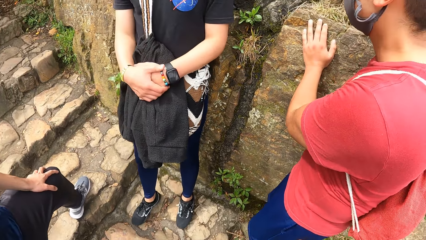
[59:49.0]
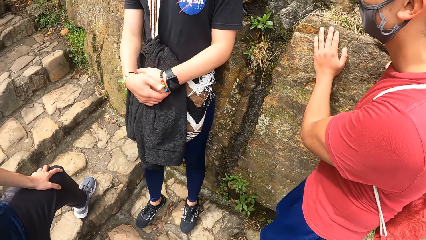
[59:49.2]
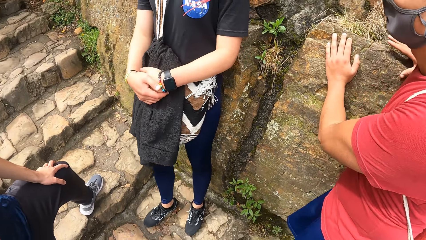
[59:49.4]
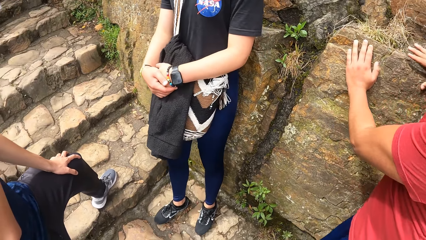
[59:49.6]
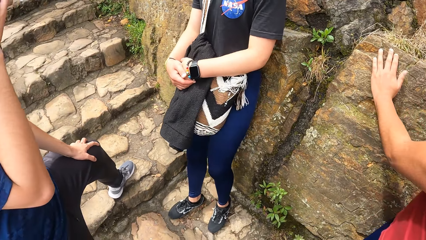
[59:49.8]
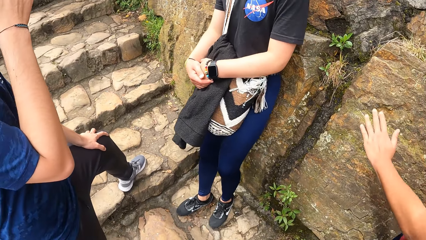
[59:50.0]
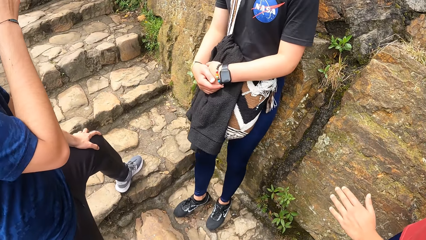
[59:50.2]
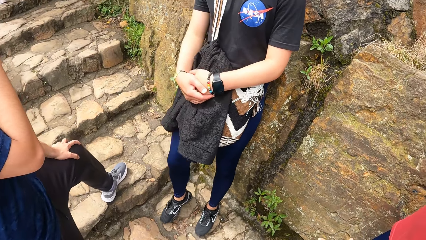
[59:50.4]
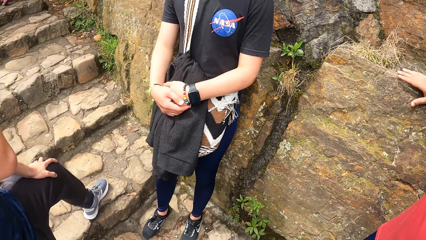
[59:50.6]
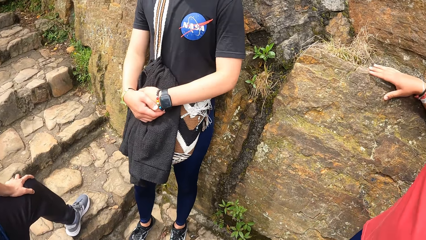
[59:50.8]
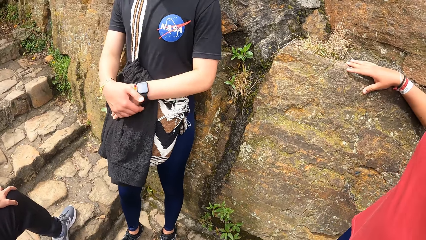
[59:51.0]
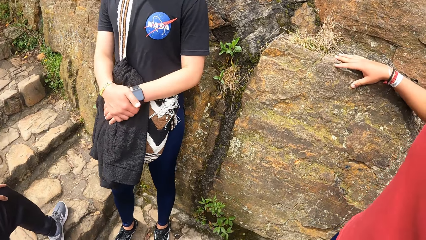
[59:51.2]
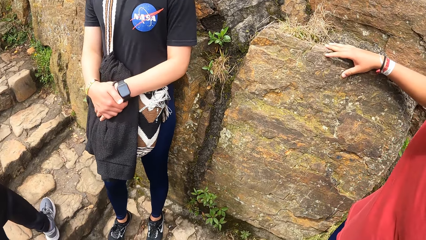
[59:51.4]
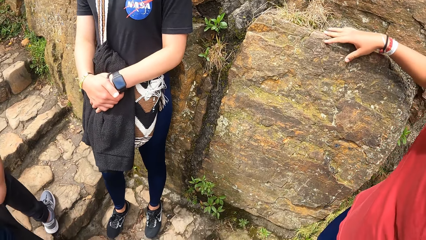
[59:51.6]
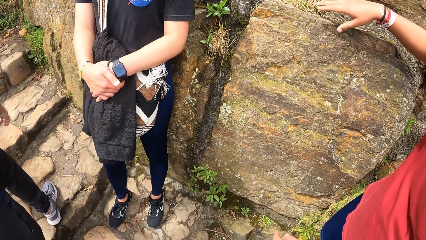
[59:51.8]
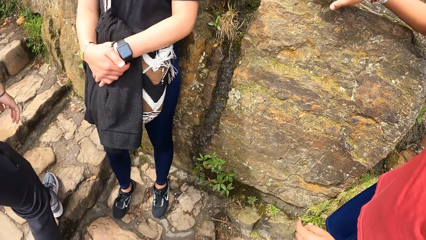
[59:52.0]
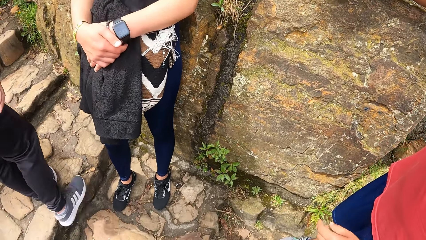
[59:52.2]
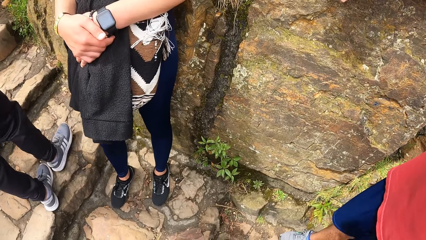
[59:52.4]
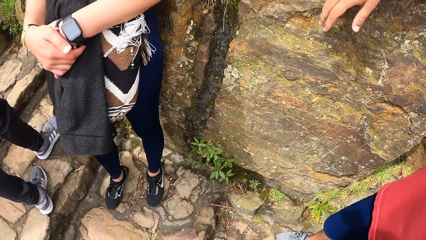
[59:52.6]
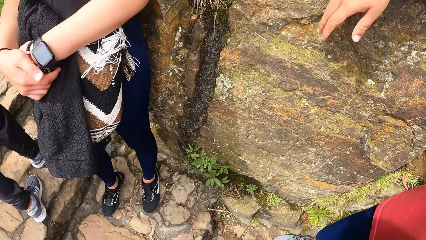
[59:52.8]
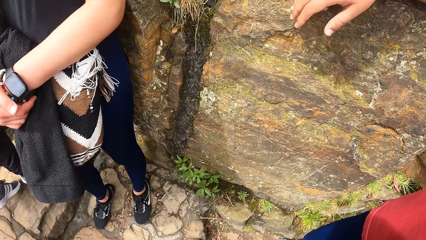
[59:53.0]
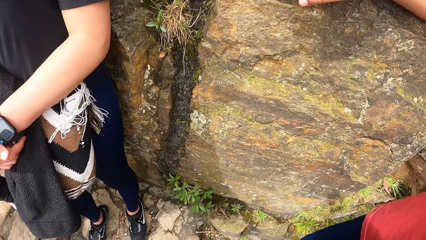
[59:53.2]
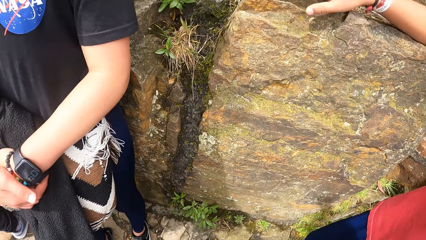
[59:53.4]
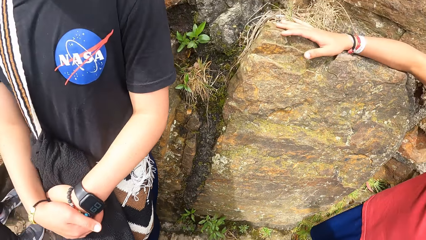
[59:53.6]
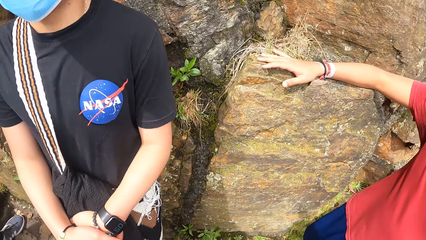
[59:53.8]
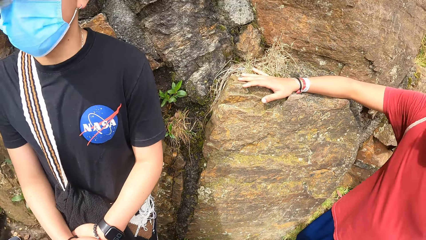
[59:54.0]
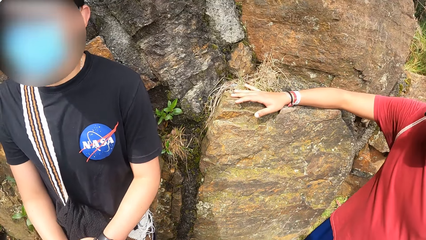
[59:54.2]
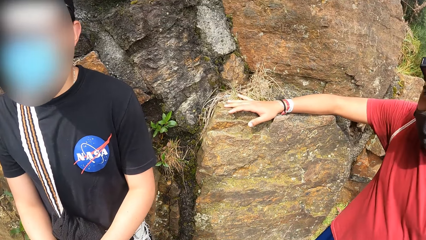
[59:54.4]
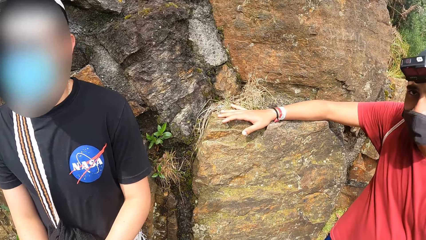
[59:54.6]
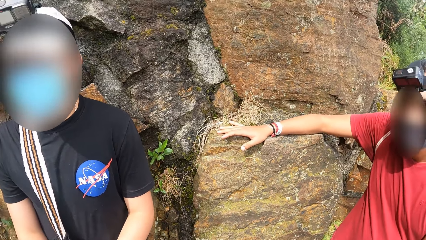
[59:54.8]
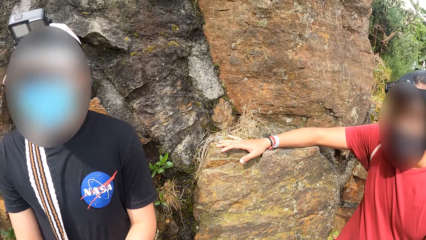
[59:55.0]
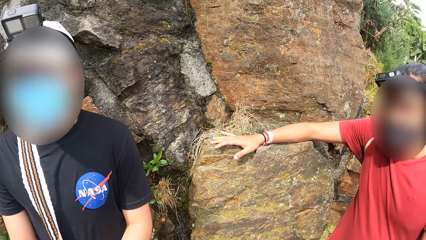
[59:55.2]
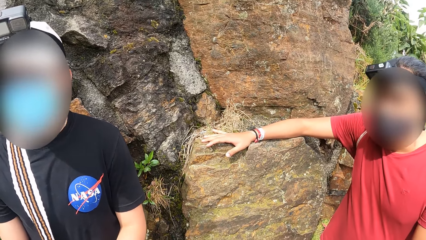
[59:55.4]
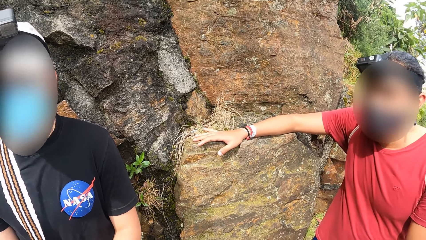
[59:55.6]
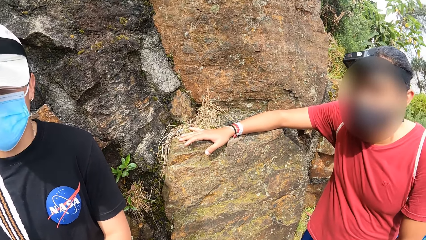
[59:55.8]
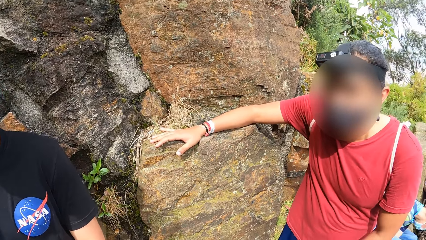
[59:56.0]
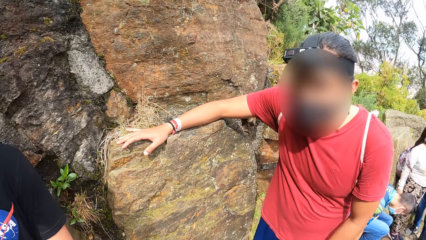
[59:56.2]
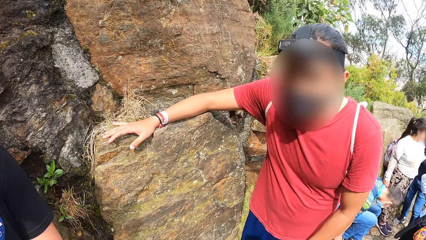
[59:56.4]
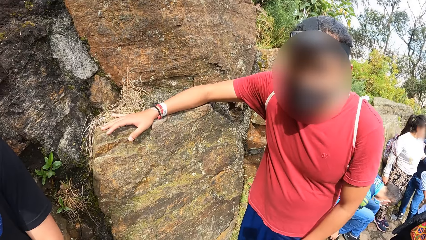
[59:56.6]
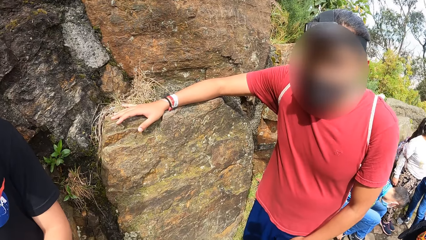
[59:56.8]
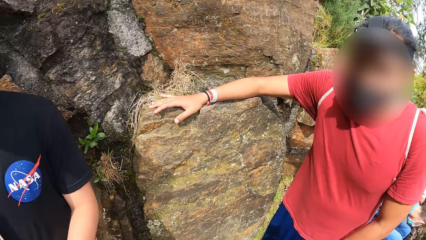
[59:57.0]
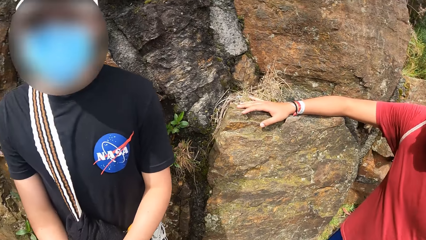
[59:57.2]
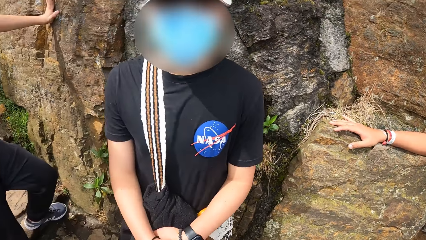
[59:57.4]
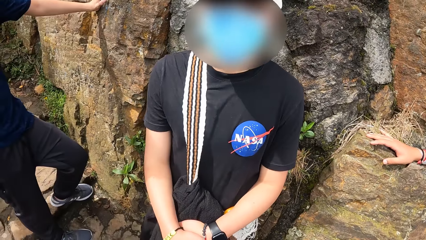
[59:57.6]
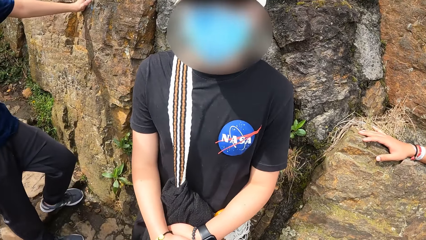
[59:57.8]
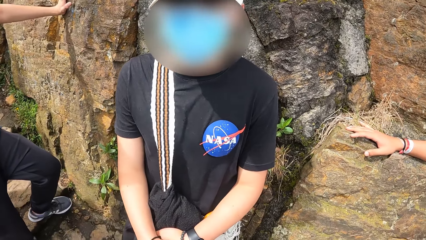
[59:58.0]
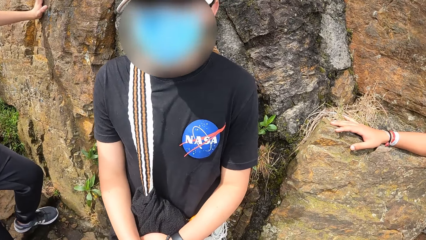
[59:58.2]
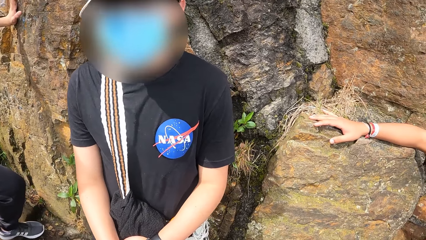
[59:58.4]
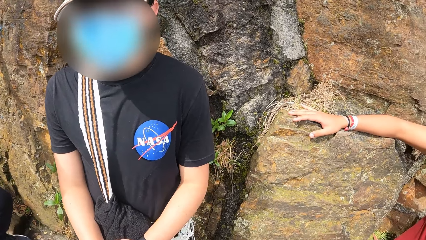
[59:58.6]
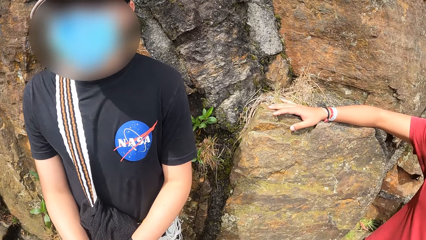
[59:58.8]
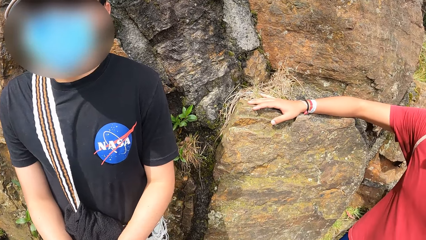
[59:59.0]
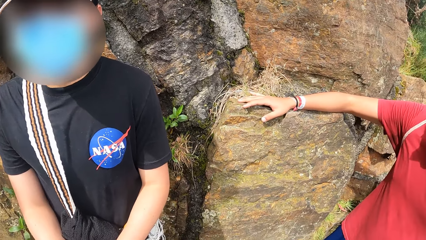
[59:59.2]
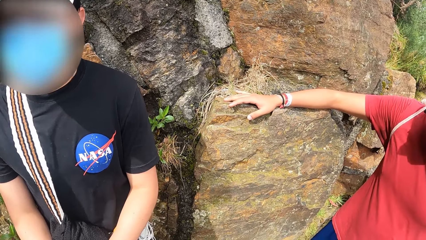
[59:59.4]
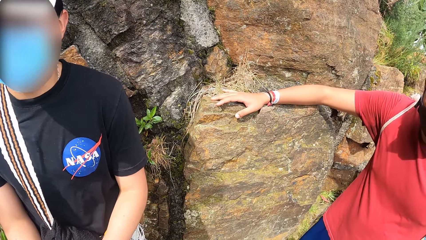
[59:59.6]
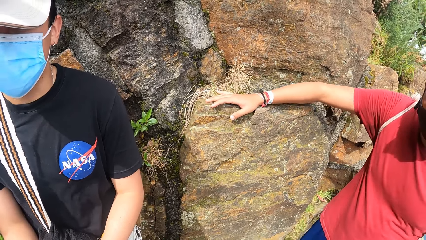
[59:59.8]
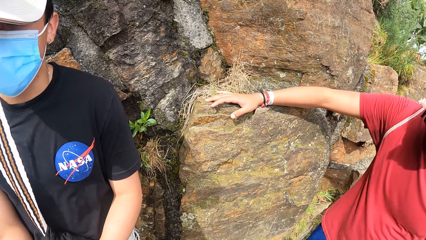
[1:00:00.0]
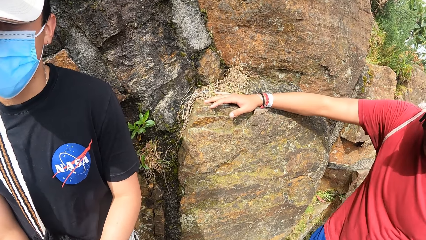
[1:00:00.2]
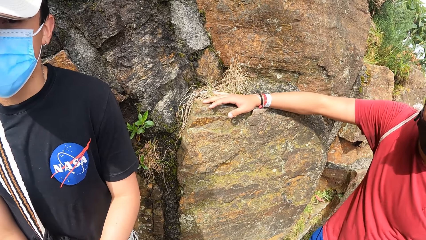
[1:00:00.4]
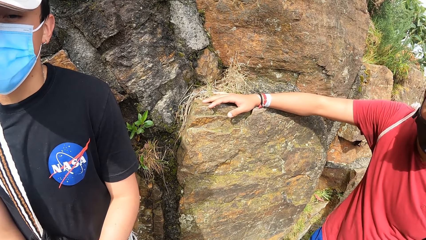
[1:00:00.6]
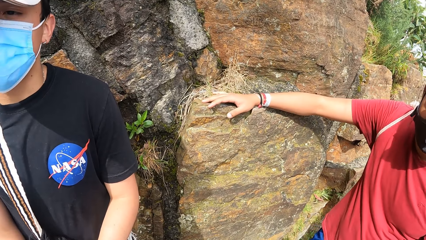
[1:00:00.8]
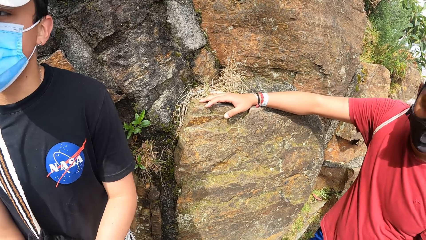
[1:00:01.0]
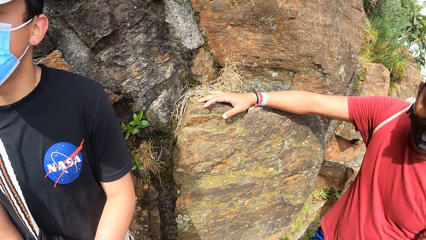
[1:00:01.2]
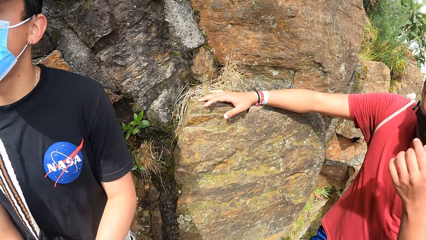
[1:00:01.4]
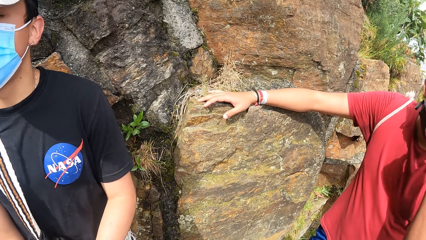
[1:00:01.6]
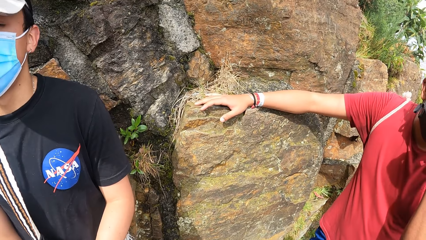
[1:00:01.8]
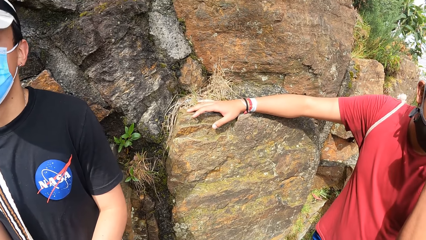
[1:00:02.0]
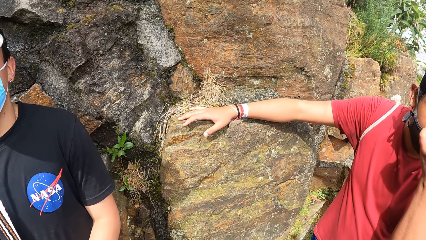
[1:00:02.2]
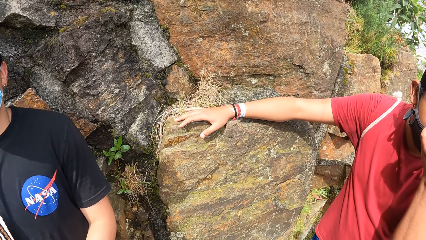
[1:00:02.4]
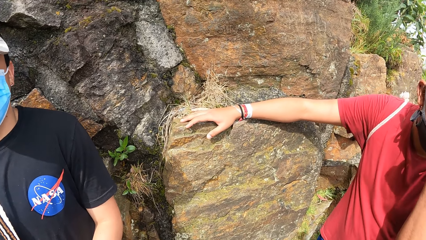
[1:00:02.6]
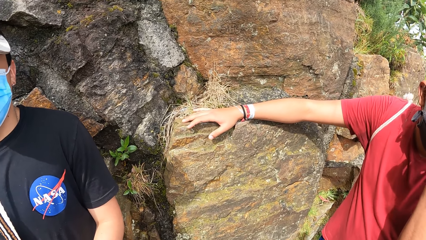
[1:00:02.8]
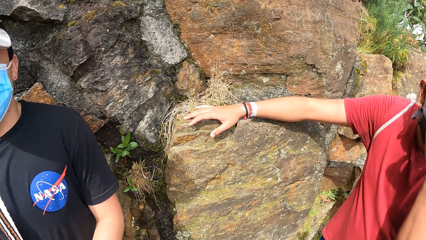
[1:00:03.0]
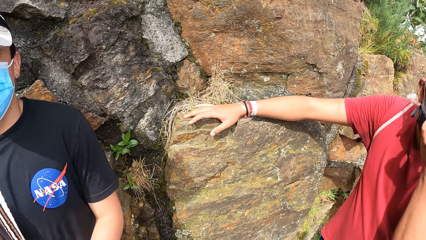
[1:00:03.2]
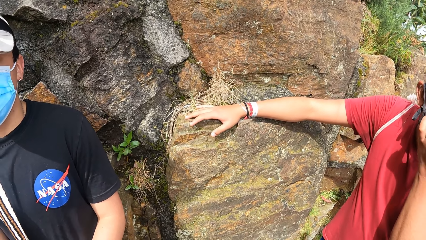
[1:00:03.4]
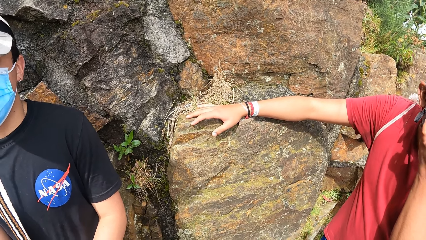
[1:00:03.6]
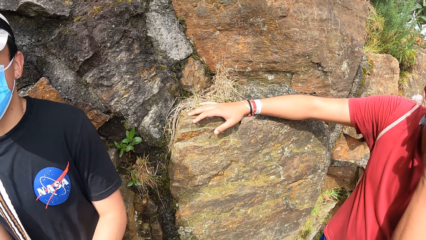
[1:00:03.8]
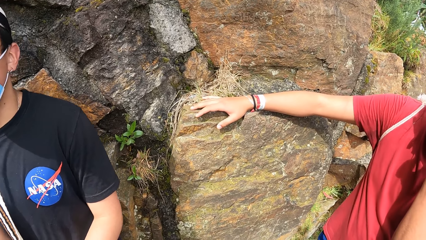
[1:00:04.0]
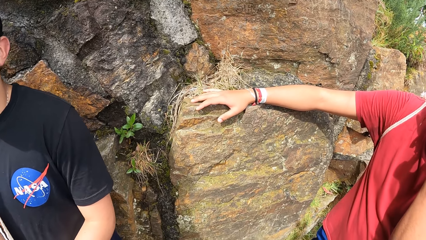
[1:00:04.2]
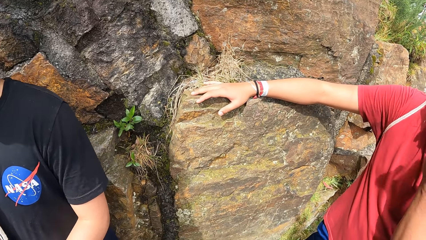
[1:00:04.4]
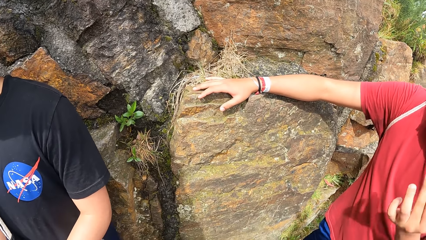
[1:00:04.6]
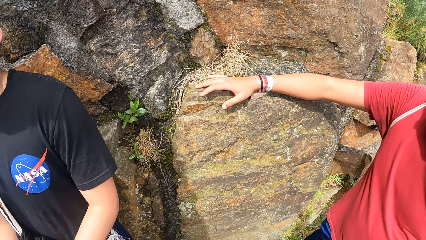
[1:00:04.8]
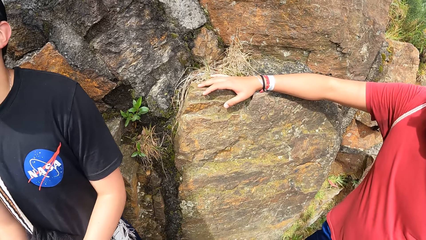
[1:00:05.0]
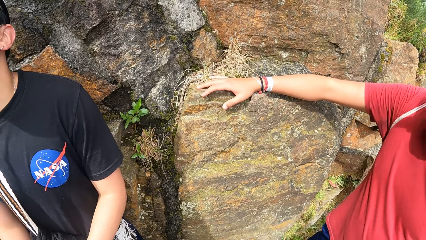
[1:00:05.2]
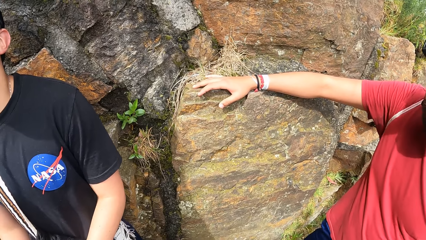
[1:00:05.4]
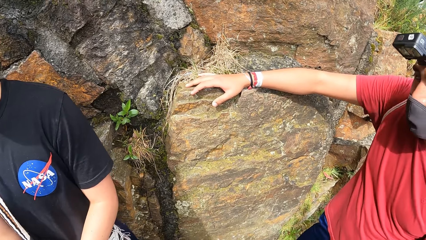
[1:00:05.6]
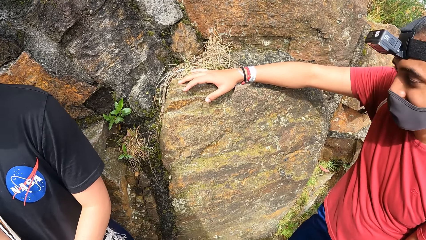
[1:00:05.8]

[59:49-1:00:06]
The camera wearer looks at the wall. They interact with a man, another man and a third man on the stairway.
